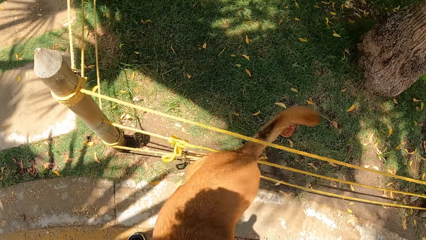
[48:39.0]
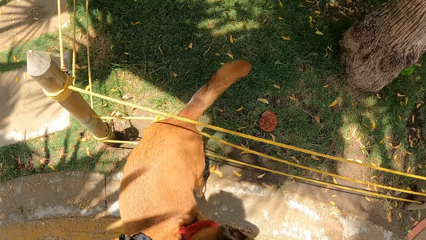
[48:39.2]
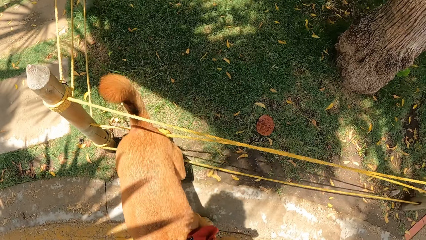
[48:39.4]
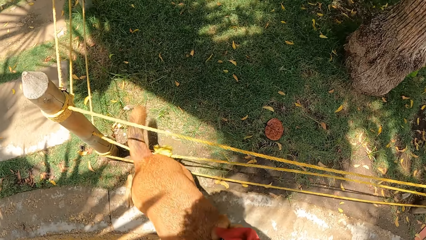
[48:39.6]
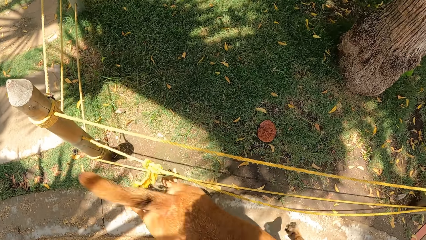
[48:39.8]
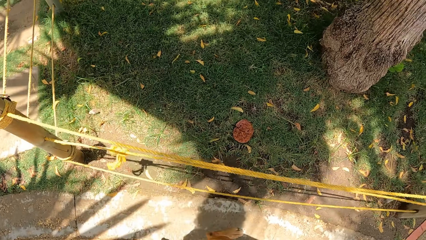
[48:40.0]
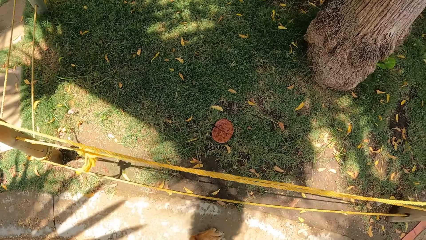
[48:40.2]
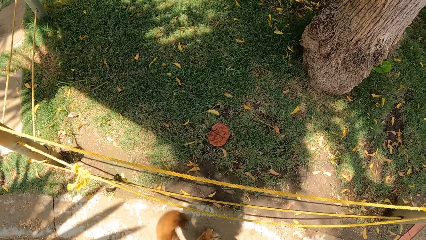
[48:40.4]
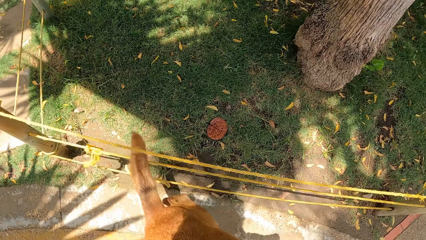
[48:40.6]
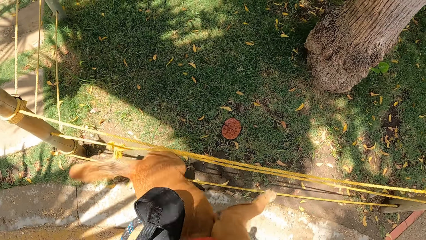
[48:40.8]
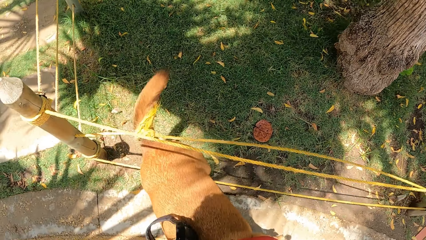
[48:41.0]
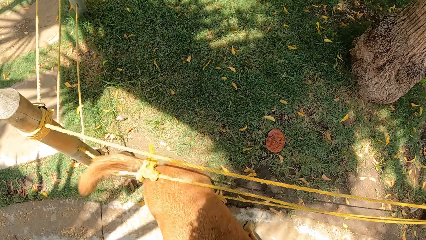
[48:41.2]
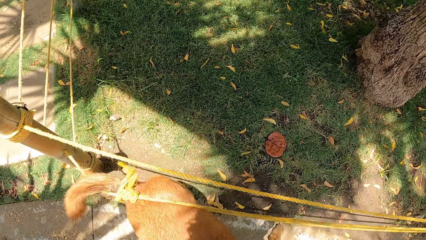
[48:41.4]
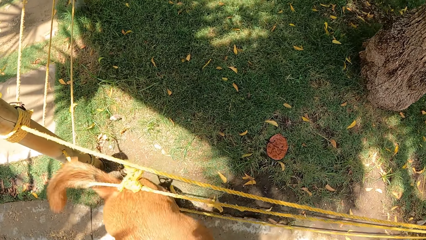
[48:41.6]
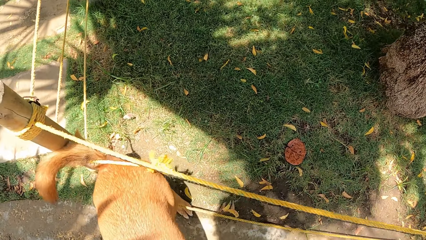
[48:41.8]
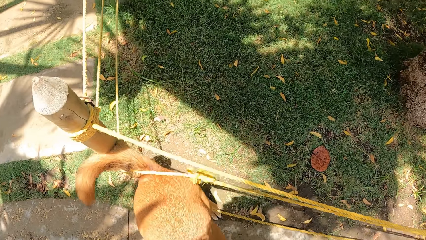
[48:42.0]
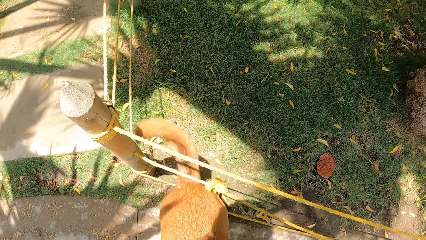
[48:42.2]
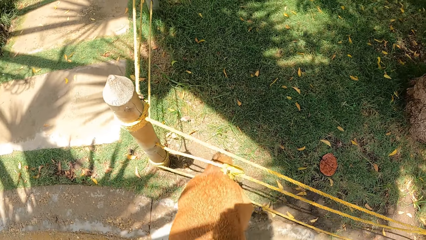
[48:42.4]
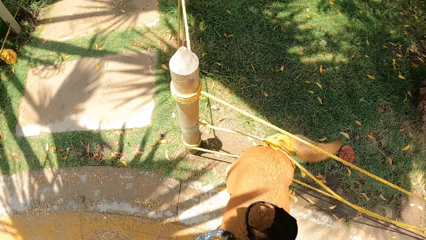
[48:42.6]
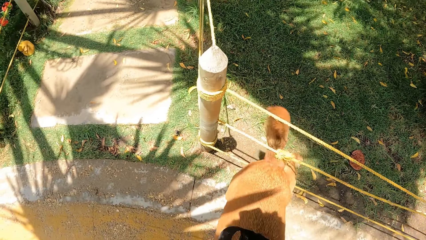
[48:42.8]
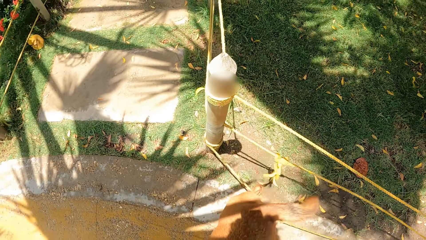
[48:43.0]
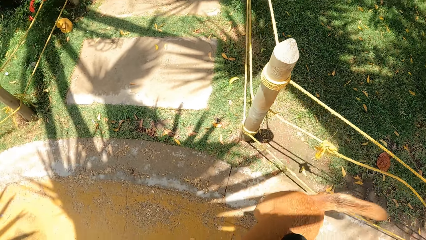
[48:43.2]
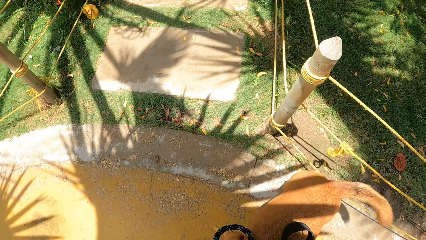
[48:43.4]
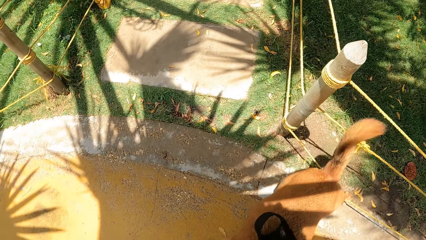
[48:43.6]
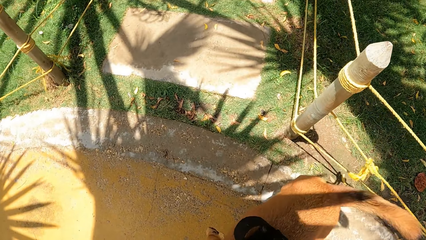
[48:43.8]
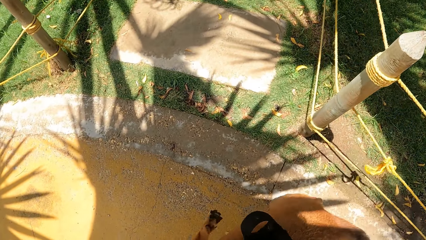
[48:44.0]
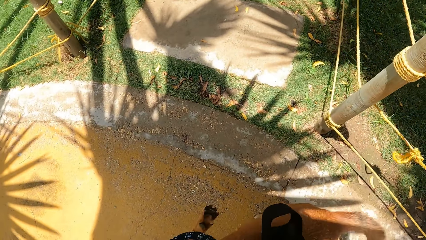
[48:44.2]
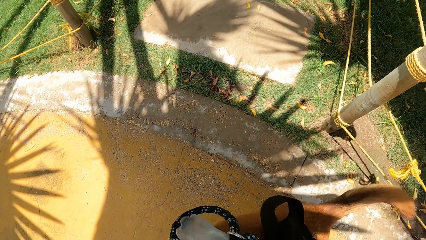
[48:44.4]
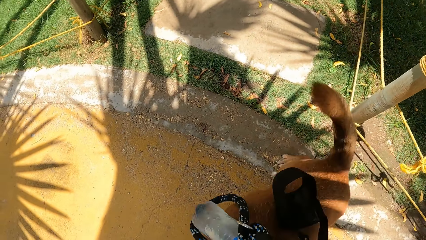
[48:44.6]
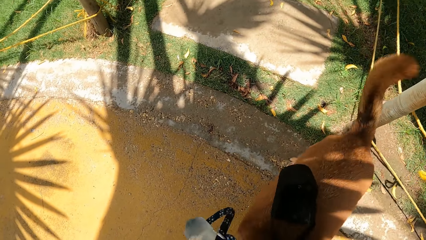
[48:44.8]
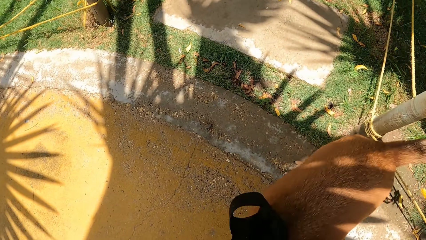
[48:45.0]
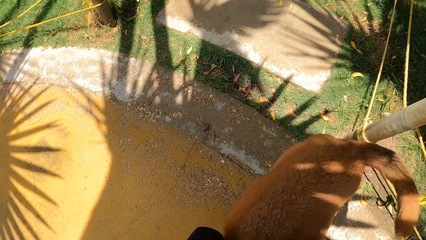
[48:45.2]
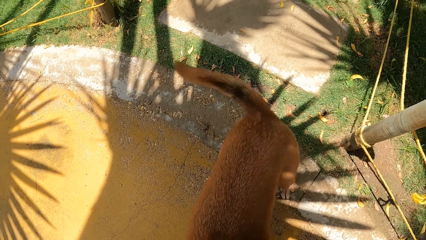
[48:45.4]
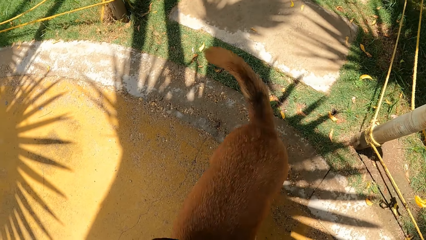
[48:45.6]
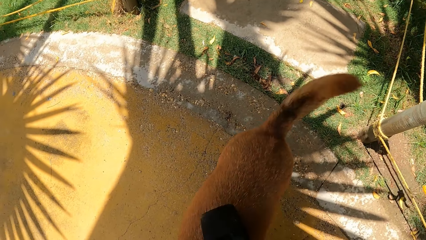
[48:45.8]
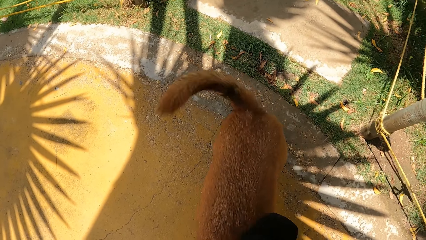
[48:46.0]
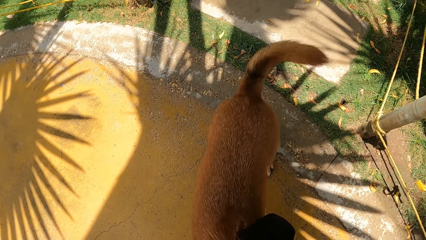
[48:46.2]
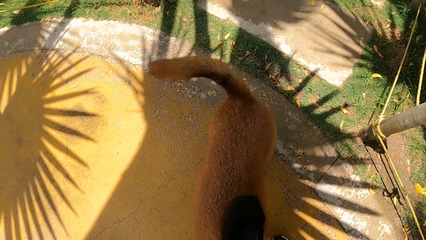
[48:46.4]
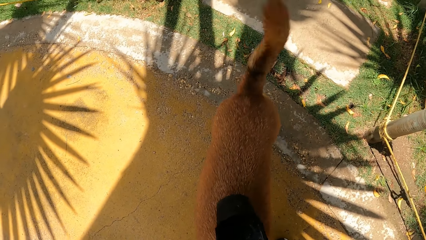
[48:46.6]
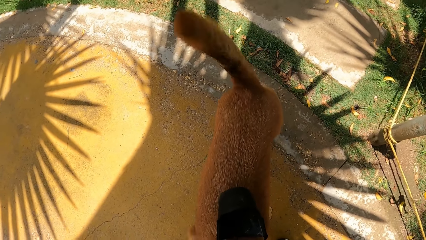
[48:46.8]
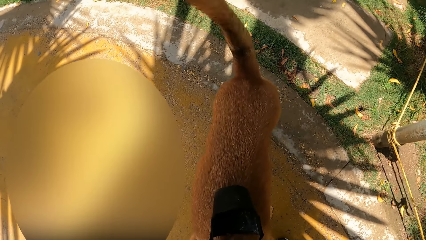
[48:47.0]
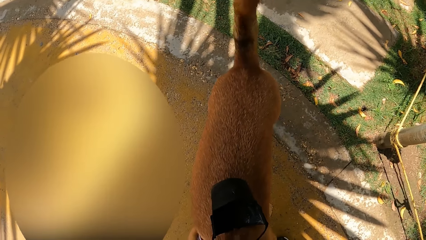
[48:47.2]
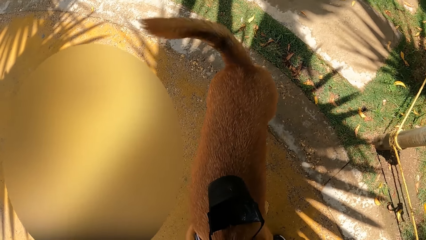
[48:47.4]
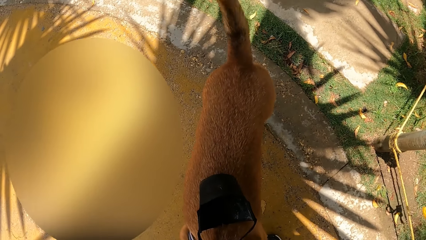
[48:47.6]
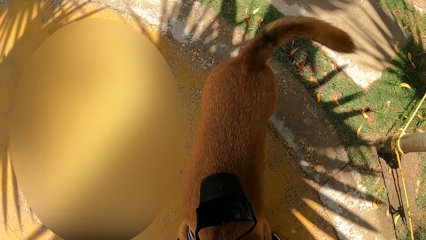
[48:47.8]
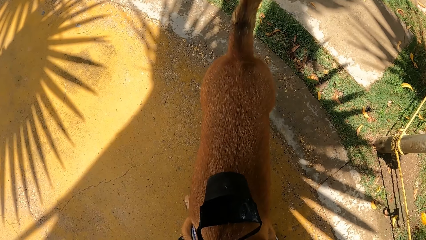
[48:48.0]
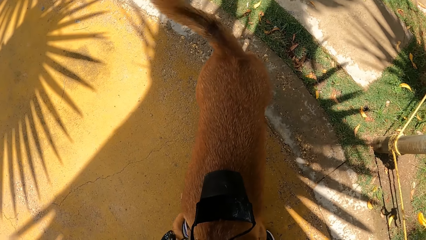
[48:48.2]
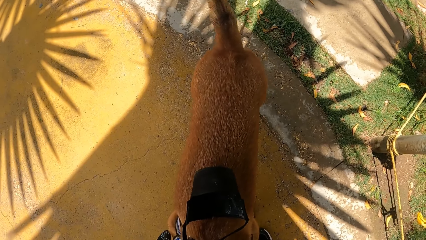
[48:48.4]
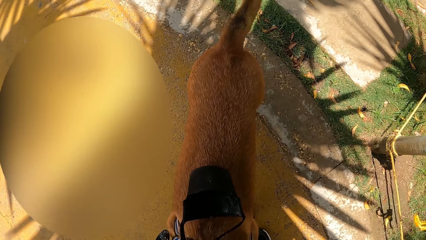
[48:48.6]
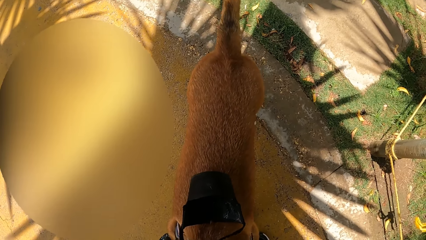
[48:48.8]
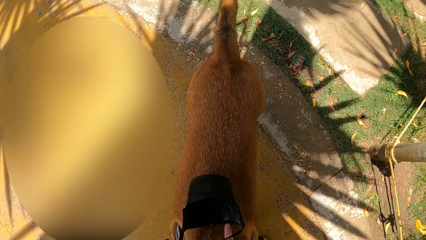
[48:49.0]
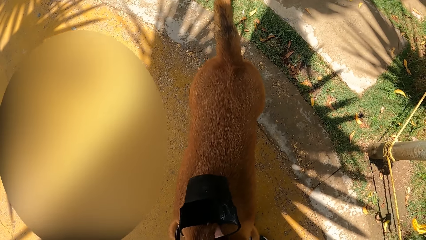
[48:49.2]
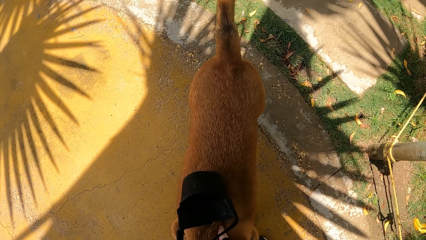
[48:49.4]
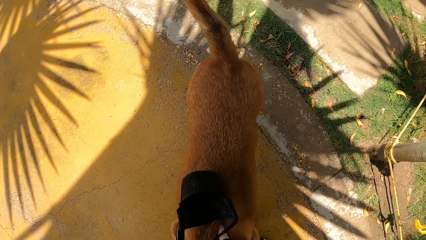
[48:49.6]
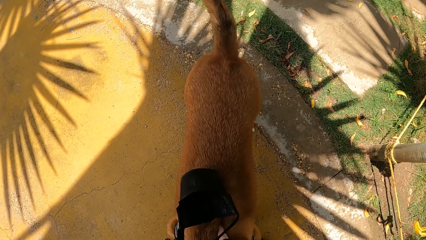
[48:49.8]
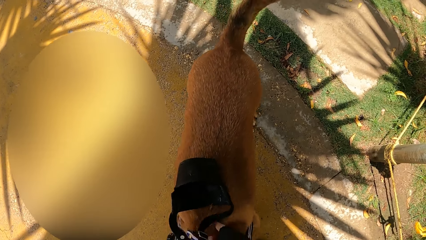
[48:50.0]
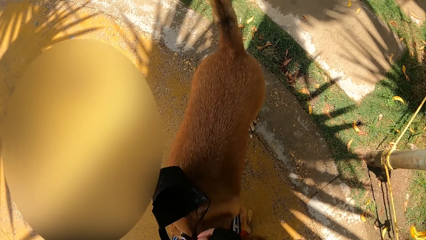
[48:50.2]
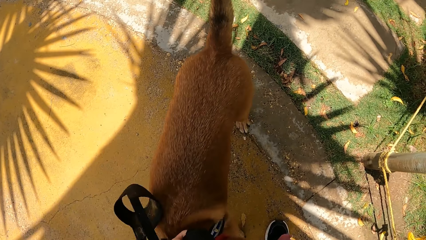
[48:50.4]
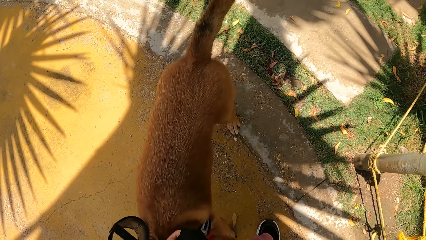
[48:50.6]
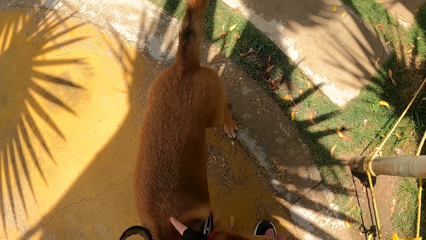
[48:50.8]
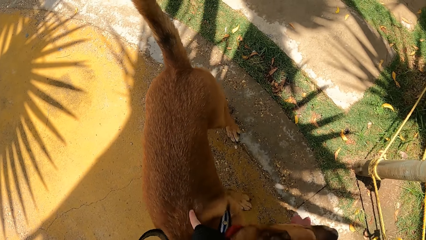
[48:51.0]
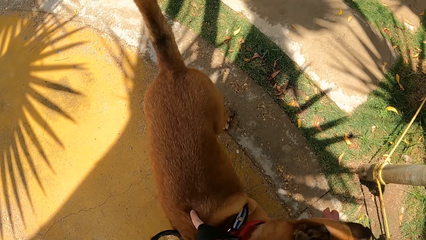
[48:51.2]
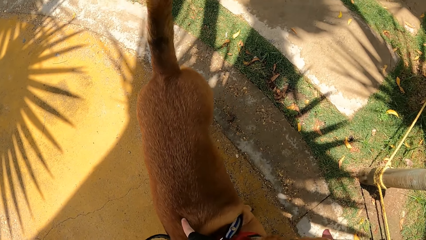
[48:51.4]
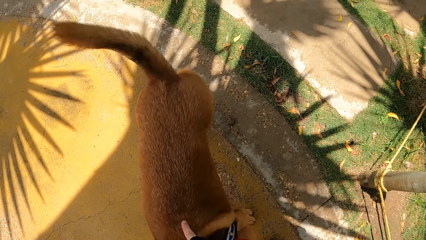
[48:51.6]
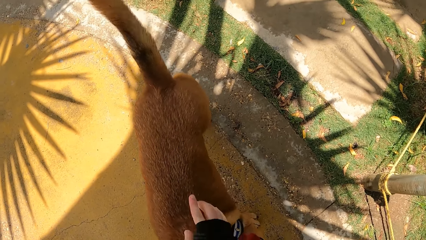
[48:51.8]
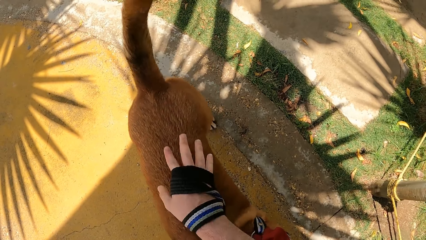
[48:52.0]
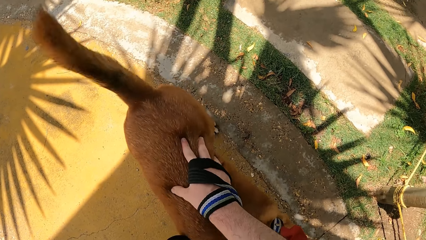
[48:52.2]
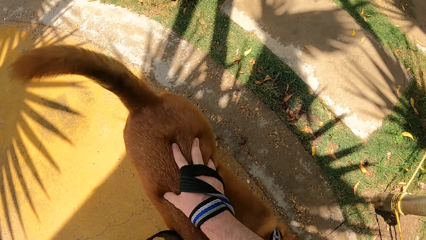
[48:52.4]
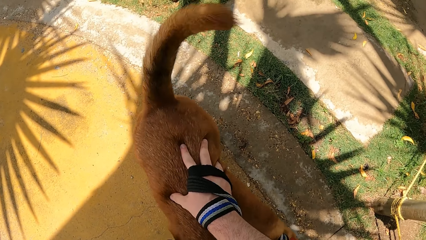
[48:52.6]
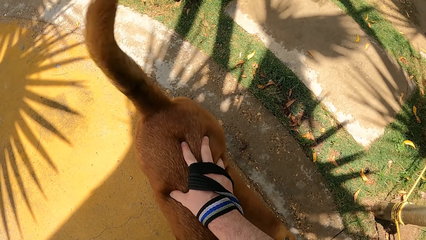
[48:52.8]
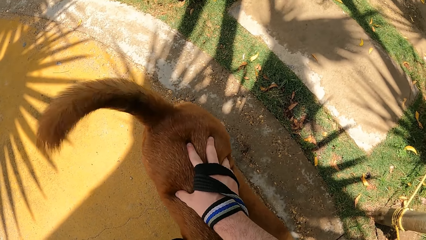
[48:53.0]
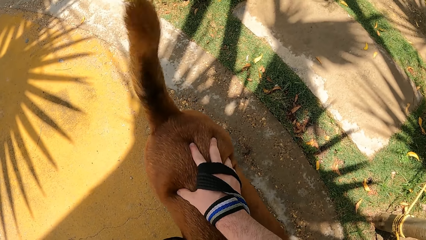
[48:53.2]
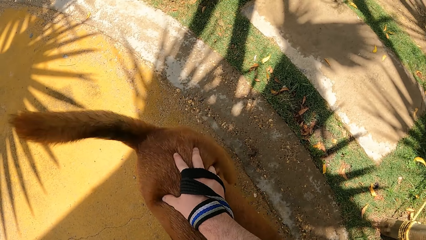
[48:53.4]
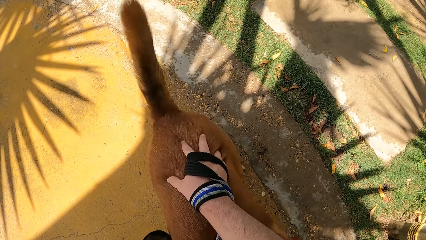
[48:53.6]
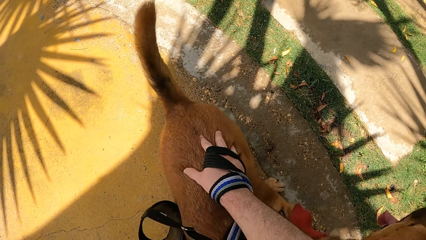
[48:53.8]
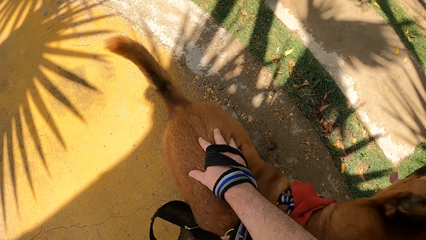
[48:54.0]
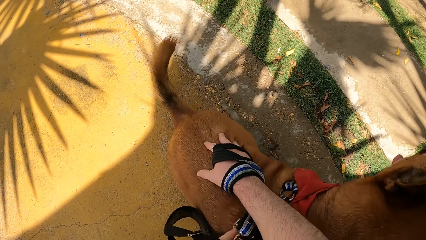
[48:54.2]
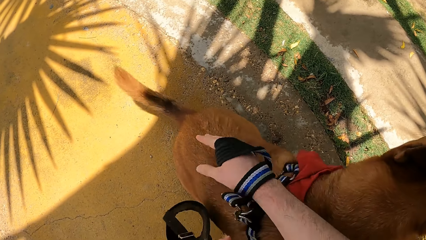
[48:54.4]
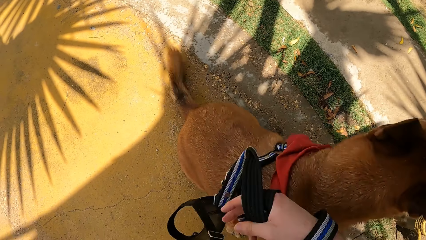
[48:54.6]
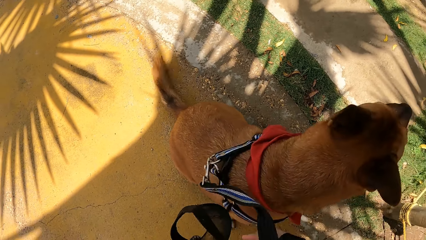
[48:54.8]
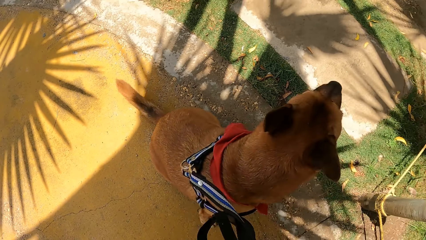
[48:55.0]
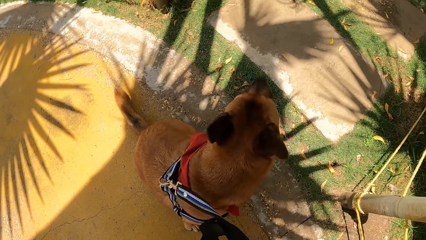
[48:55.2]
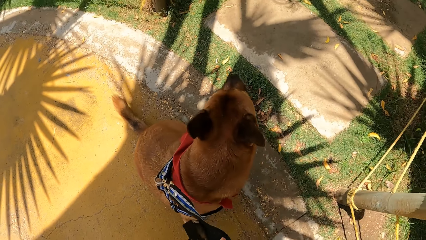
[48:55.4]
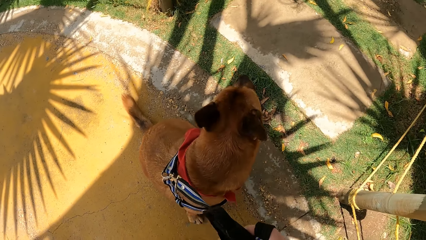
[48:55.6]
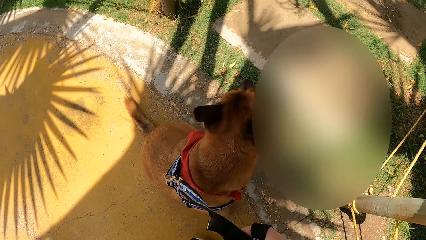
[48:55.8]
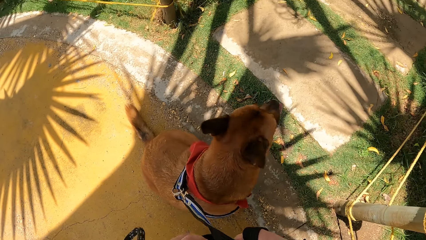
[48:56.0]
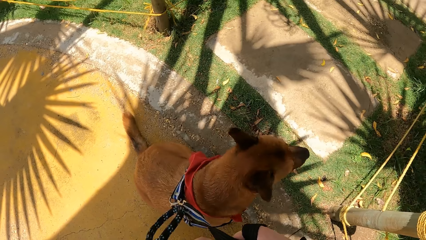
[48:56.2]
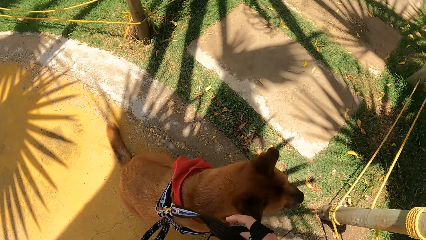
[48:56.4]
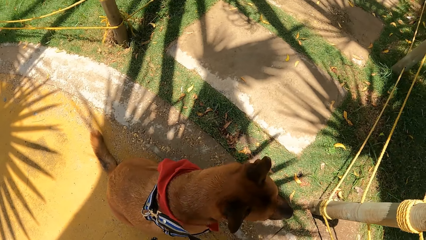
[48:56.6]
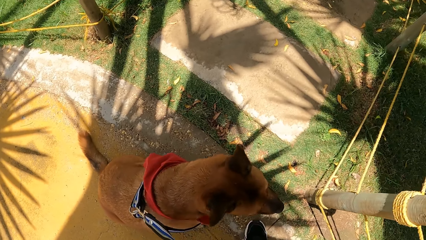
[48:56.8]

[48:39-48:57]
The camera wearer plays with the dog. They touch the dog's back, and force the dog to sit.
